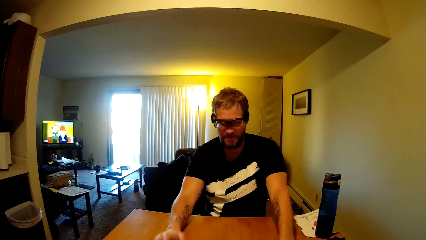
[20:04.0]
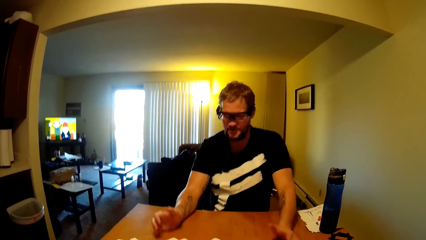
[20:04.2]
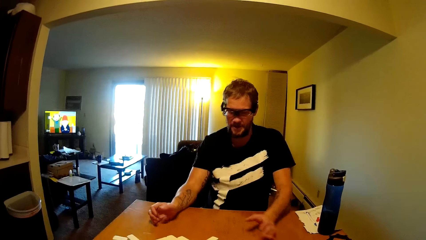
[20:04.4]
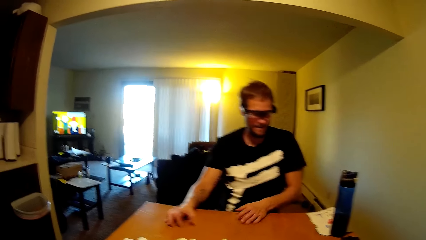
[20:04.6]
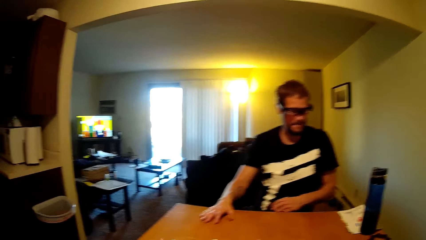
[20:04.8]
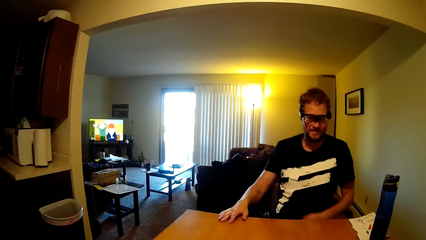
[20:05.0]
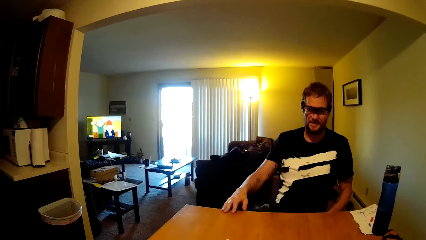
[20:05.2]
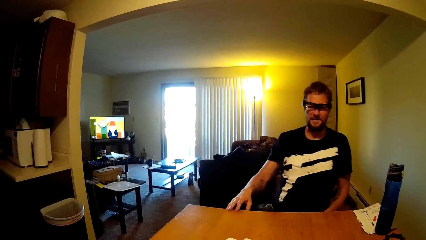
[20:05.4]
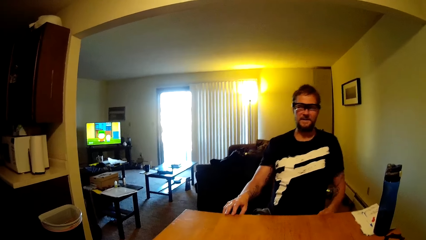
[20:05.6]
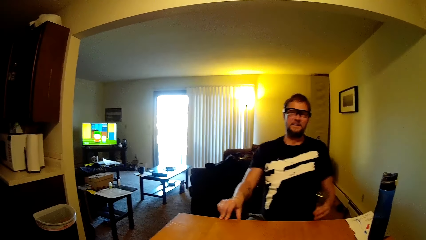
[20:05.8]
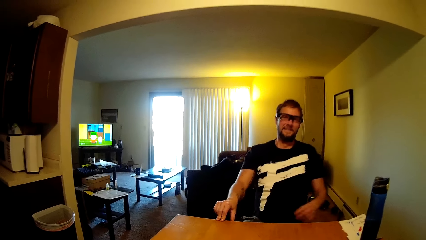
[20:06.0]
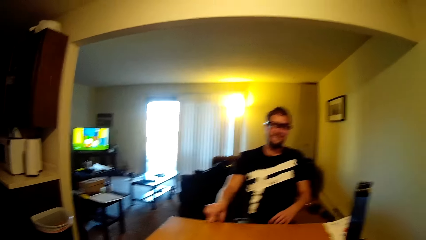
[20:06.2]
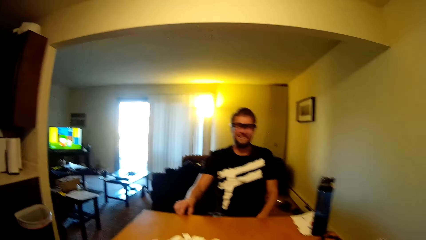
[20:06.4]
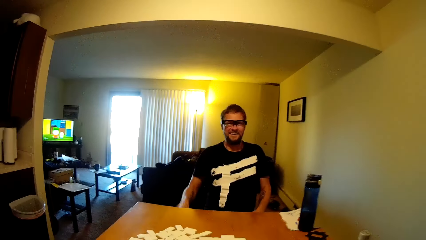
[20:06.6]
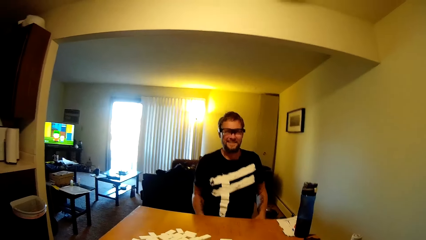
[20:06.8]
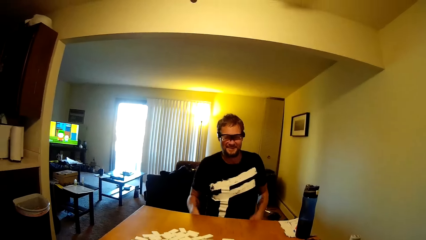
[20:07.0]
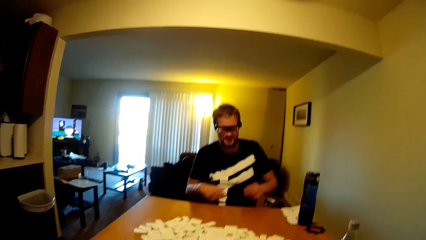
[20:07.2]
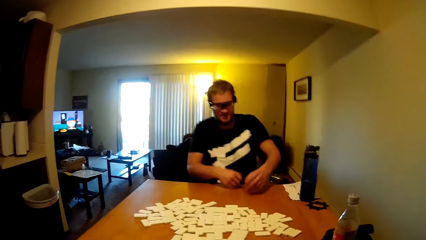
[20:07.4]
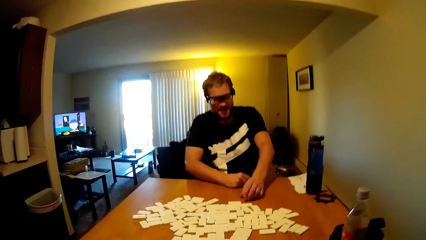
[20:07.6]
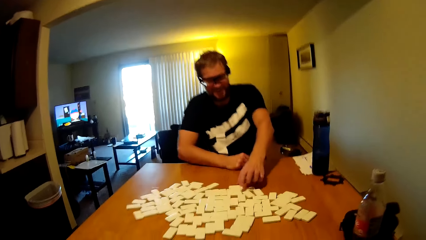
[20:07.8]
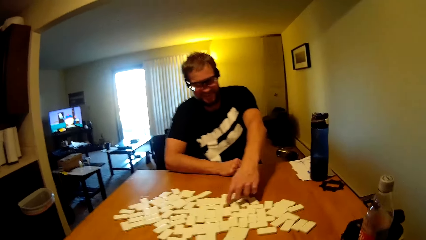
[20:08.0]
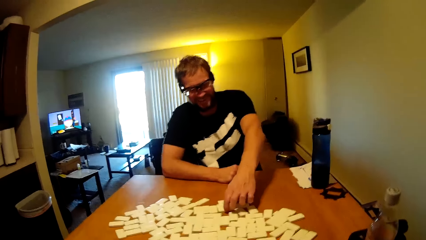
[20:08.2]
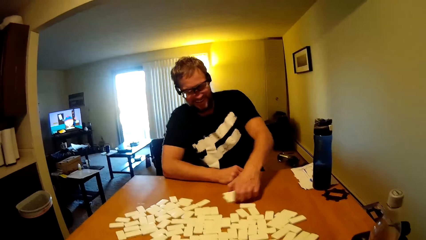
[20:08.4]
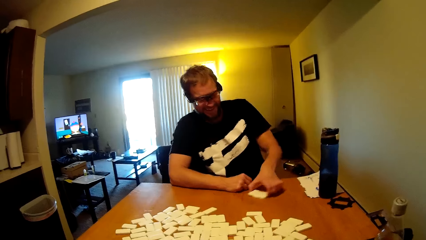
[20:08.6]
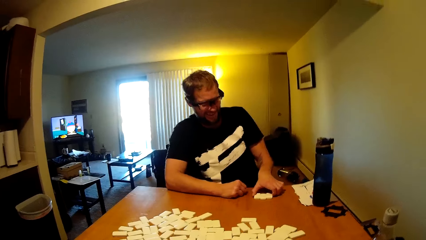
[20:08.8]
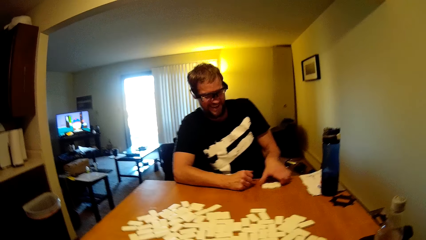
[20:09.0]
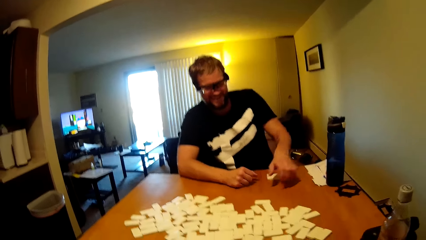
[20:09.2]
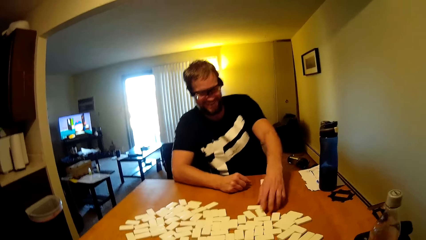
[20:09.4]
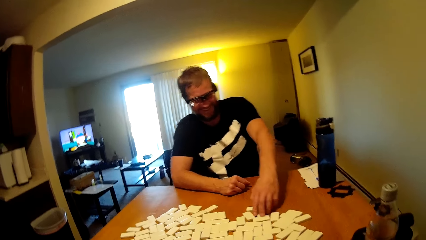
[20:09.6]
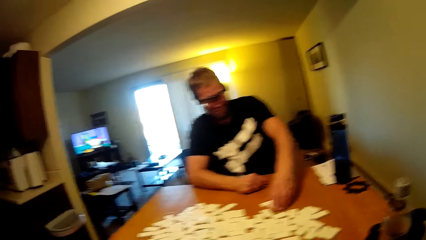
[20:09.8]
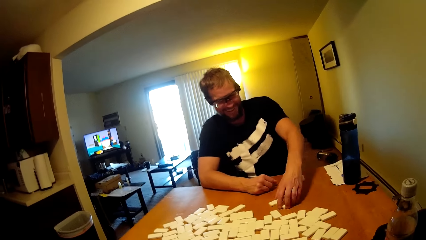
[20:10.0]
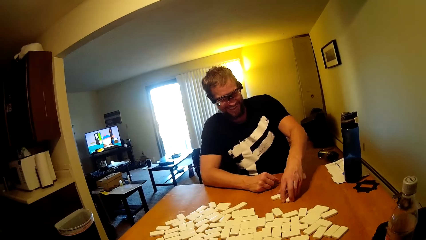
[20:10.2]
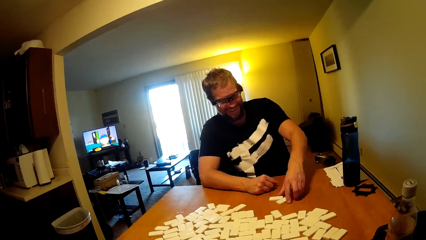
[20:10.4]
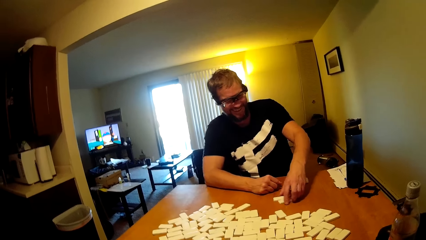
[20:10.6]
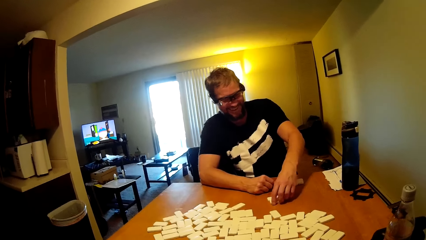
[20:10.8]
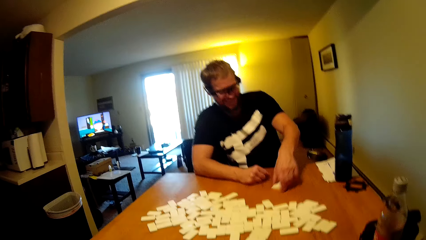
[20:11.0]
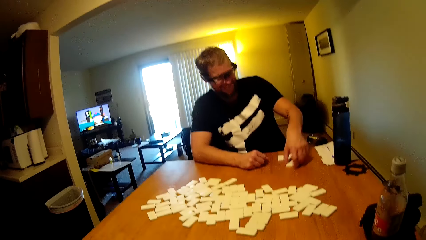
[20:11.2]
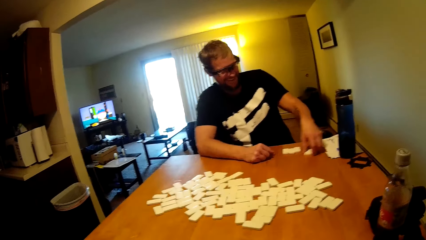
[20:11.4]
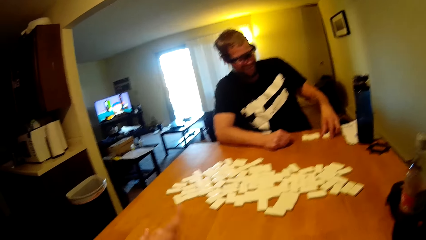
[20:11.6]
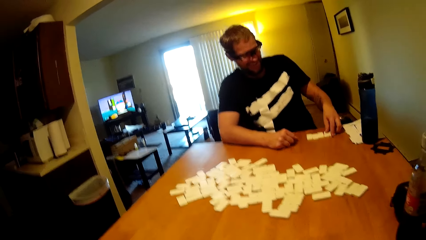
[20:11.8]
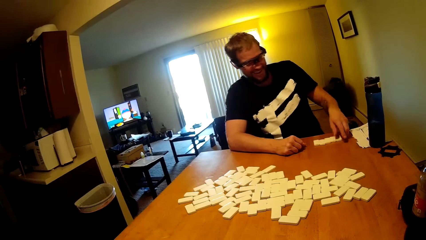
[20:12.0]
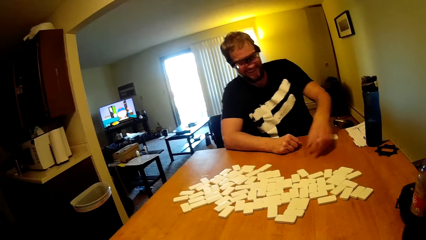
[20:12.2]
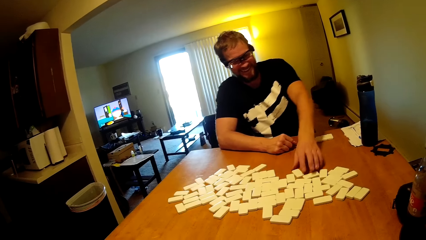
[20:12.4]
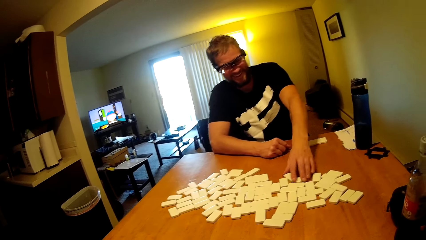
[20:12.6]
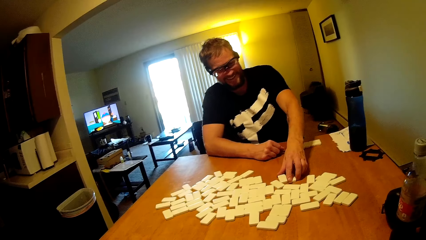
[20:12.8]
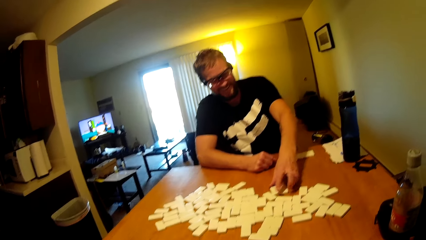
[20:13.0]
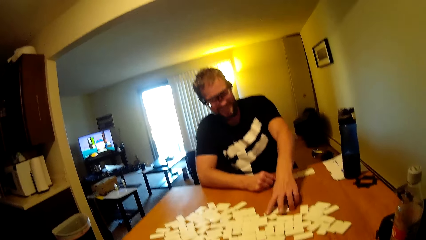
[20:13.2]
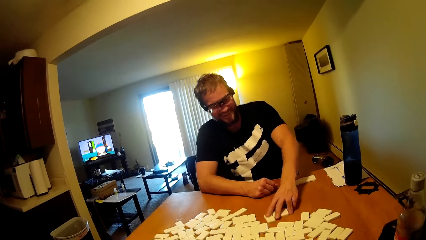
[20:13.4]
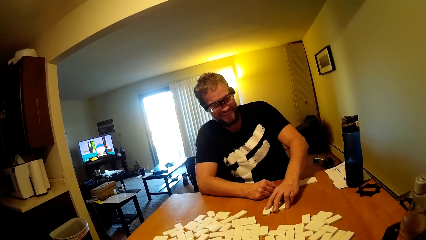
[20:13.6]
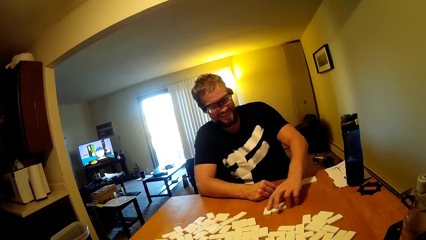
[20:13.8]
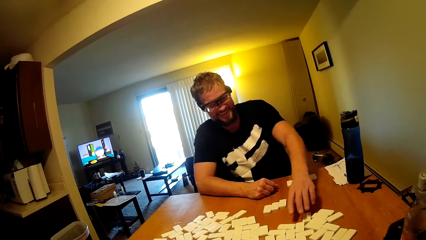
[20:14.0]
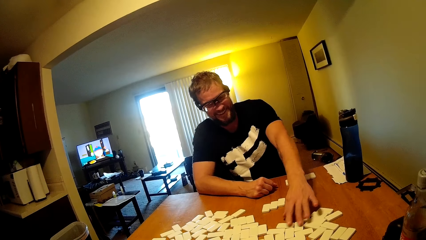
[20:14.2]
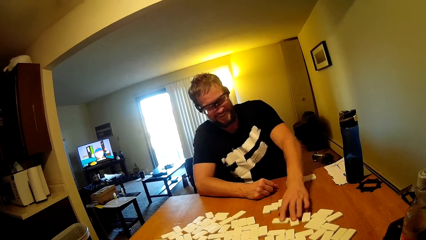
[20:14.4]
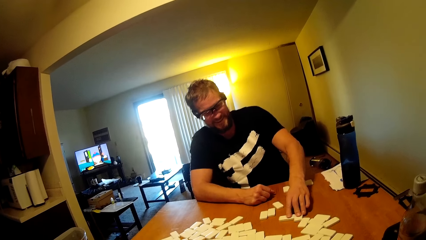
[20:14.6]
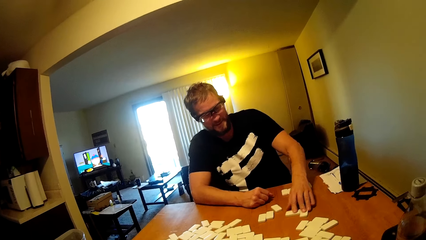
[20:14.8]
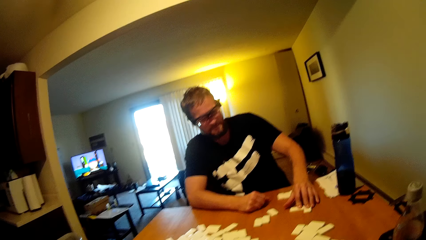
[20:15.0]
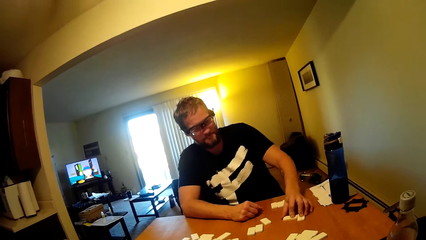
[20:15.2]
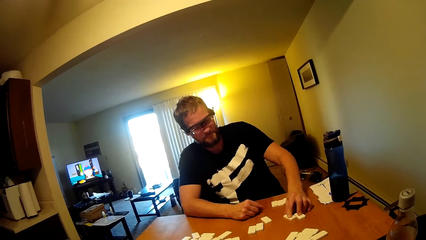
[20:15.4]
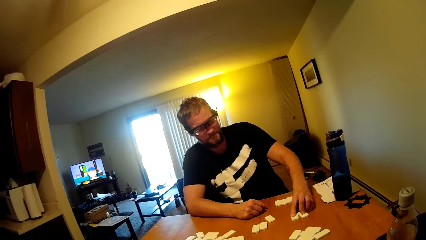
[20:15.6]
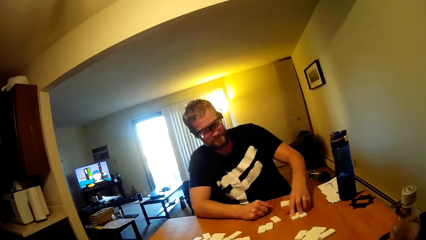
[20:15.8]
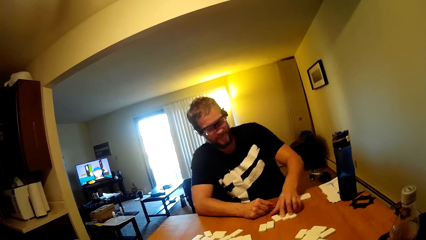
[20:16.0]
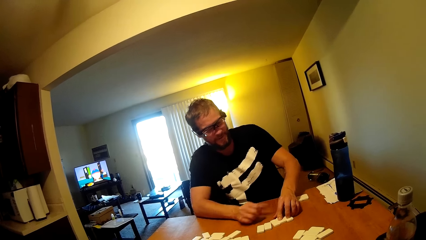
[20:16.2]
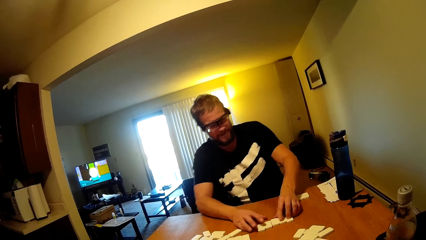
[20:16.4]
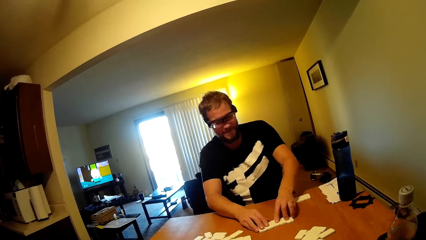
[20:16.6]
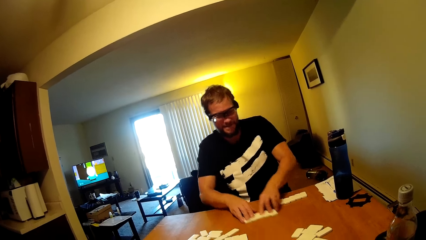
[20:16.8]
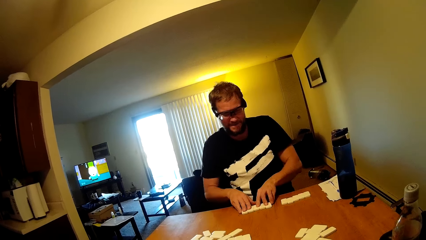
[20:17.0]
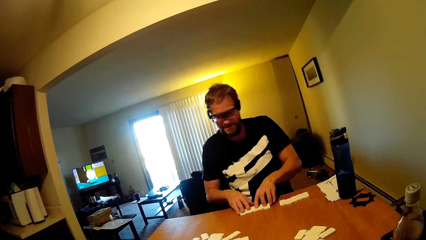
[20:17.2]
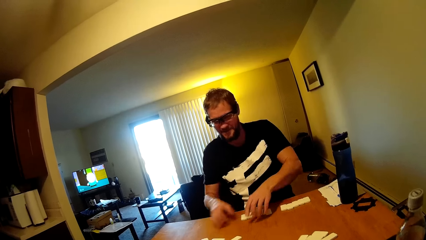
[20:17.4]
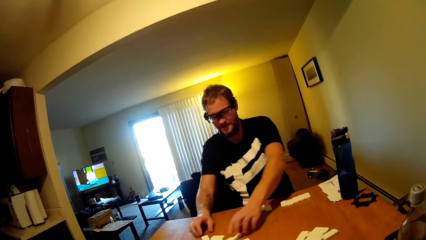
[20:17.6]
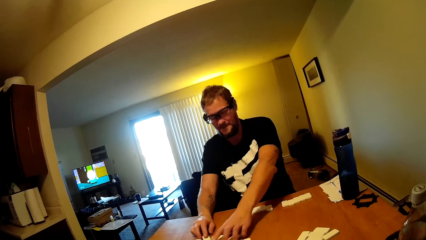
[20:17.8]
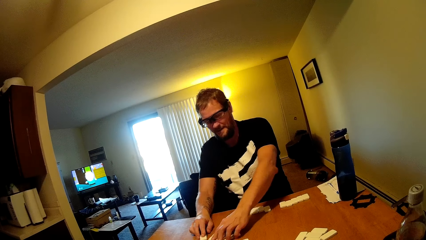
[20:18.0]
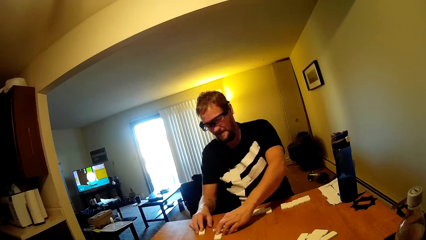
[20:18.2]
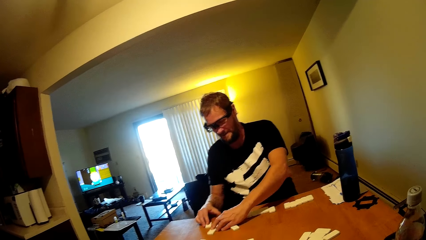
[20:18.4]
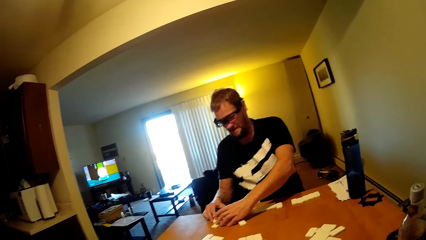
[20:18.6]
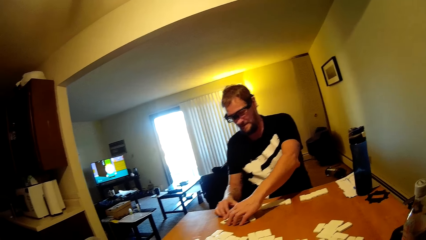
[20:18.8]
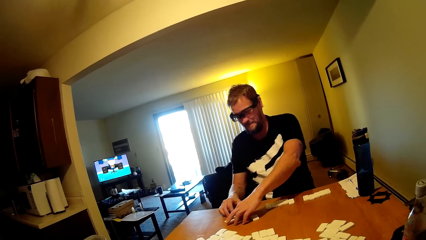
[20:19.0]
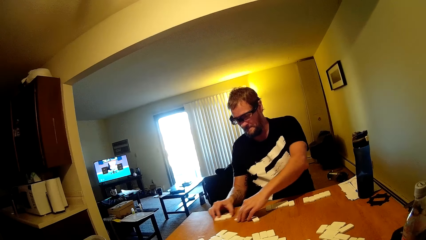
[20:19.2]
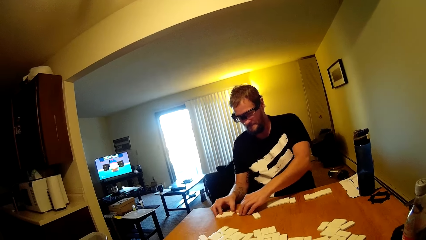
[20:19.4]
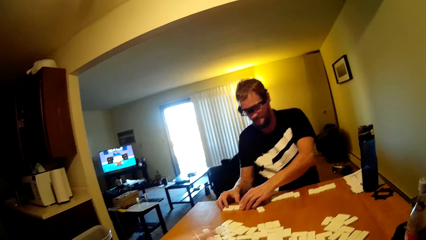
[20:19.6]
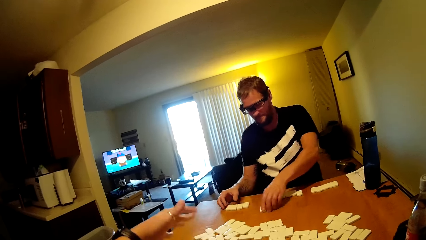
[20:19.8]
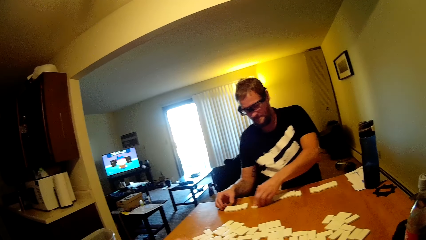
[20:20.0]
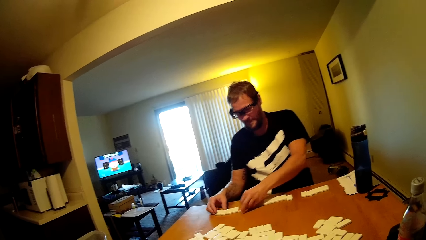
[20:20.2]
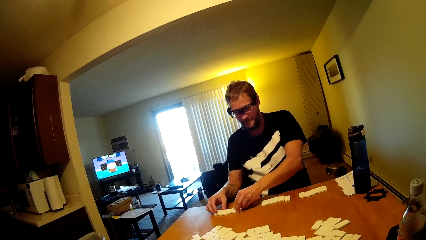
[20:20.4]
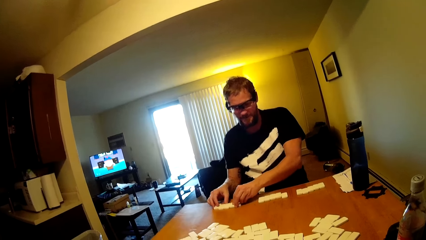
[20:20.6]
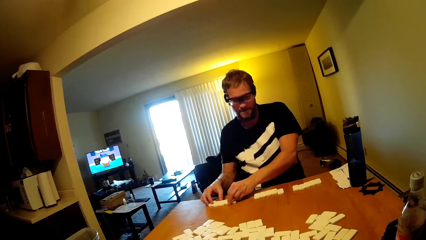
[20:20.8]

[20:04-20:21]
A person puts the hand down. The person takes a dominoes card.
